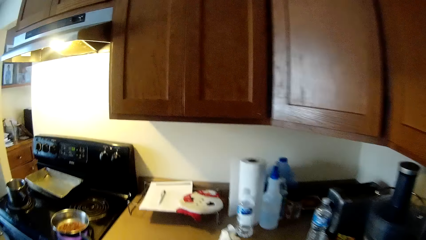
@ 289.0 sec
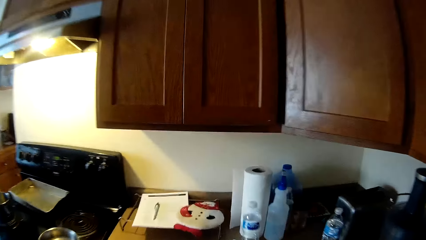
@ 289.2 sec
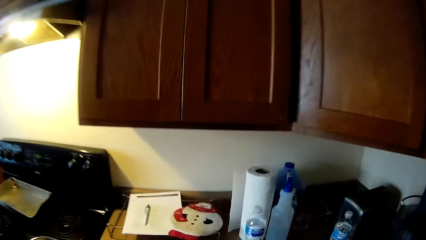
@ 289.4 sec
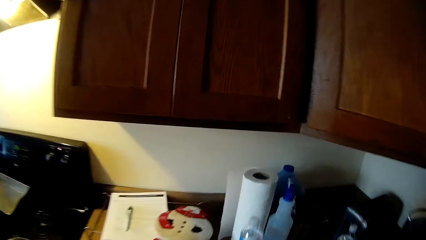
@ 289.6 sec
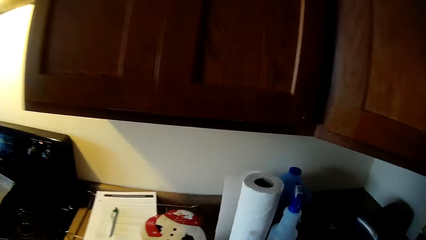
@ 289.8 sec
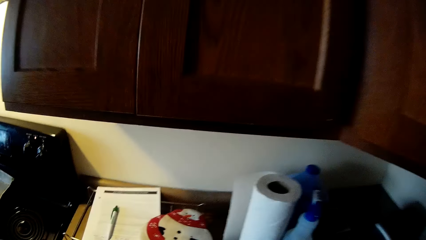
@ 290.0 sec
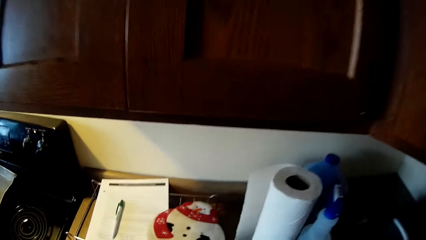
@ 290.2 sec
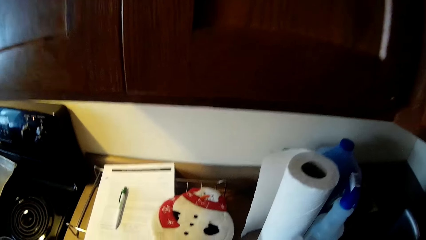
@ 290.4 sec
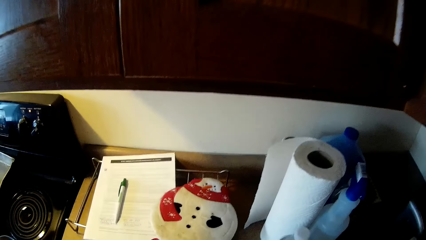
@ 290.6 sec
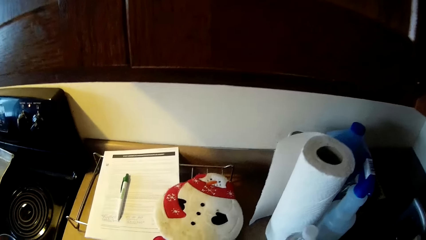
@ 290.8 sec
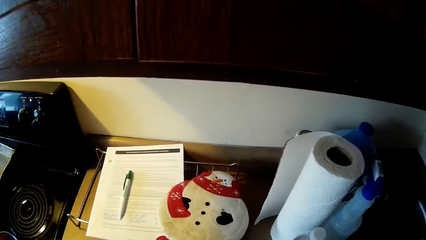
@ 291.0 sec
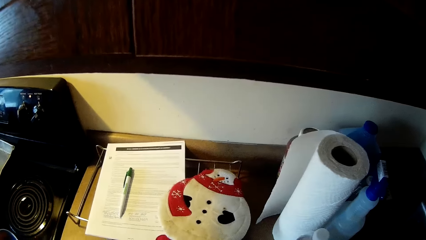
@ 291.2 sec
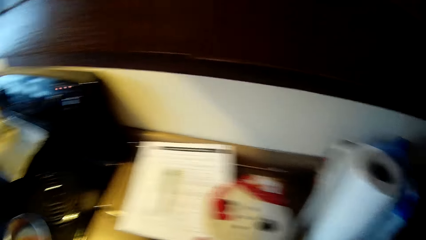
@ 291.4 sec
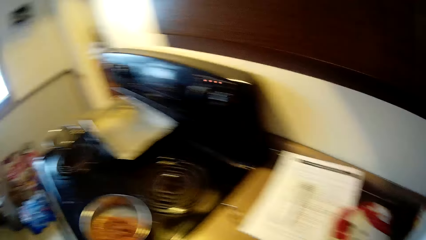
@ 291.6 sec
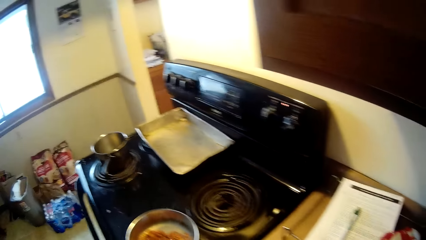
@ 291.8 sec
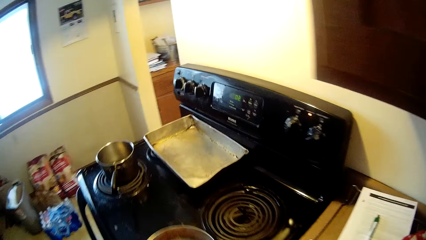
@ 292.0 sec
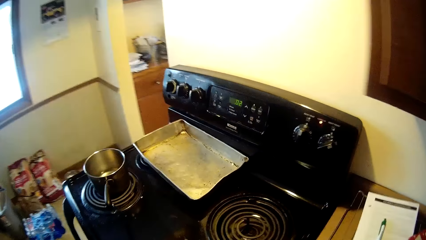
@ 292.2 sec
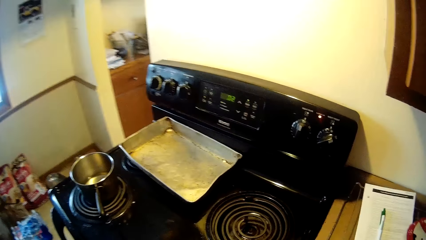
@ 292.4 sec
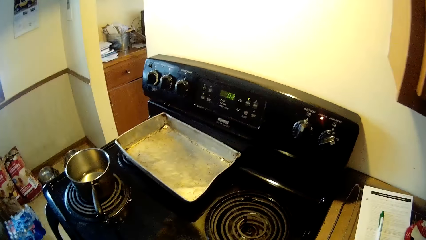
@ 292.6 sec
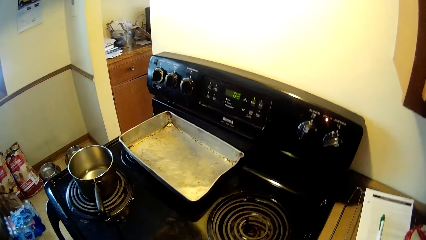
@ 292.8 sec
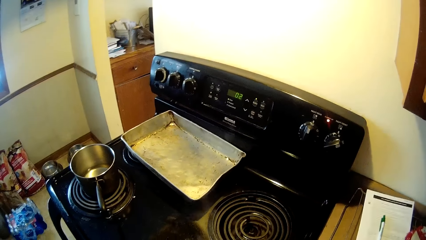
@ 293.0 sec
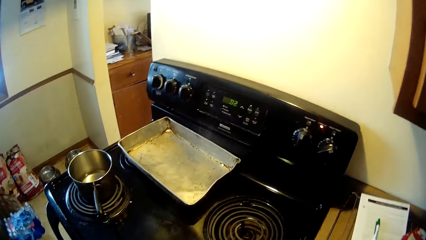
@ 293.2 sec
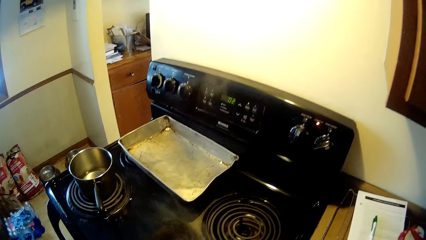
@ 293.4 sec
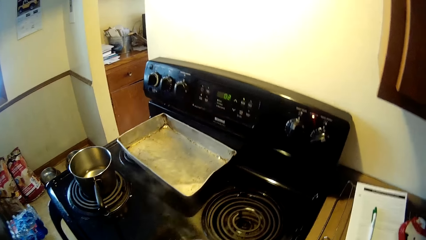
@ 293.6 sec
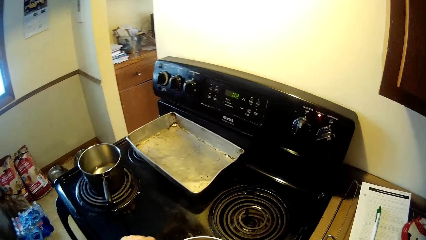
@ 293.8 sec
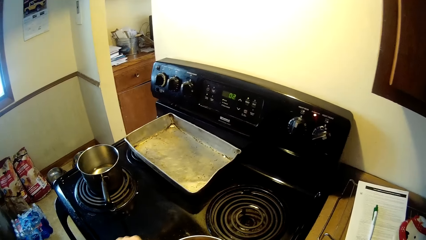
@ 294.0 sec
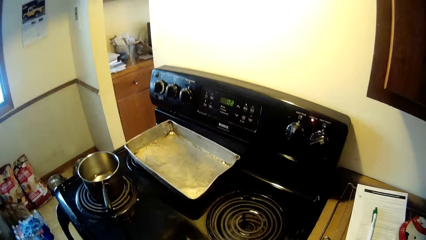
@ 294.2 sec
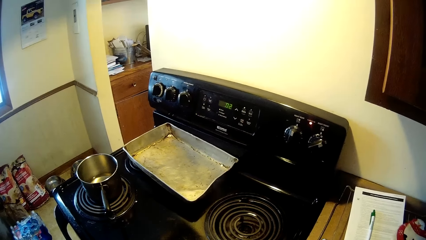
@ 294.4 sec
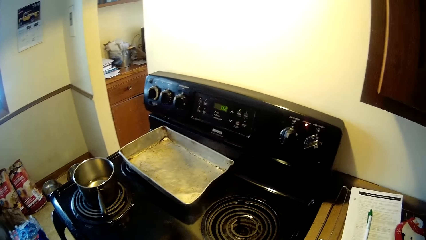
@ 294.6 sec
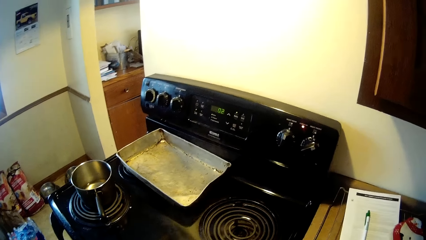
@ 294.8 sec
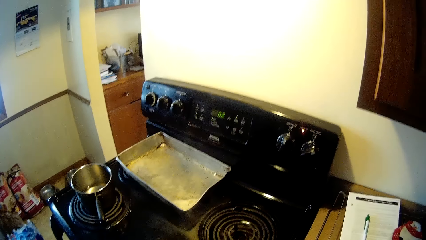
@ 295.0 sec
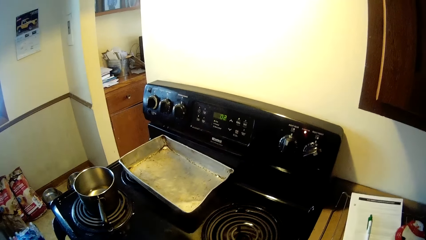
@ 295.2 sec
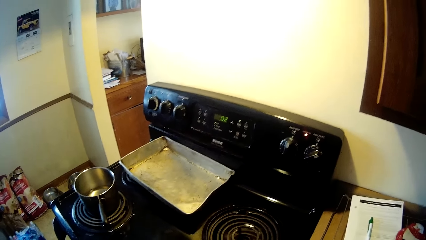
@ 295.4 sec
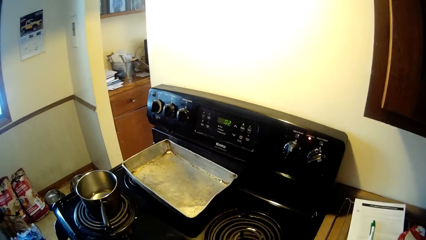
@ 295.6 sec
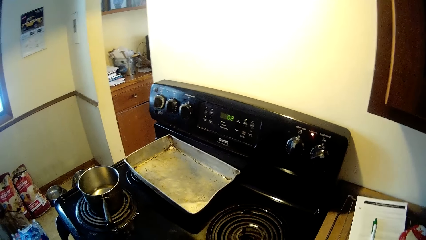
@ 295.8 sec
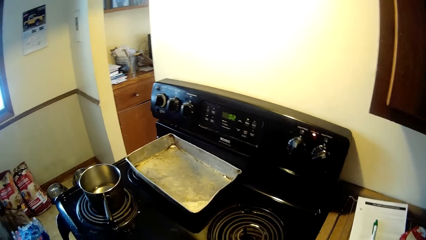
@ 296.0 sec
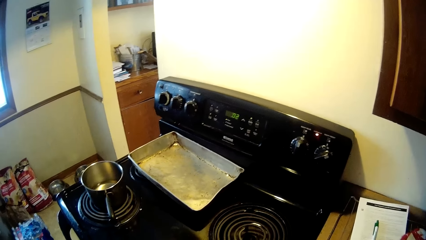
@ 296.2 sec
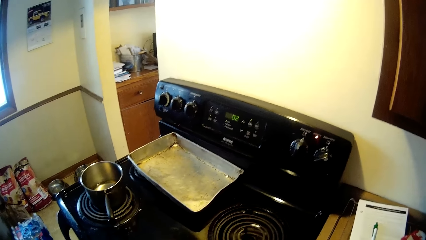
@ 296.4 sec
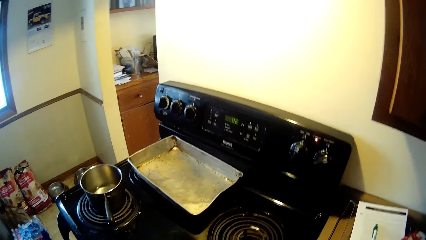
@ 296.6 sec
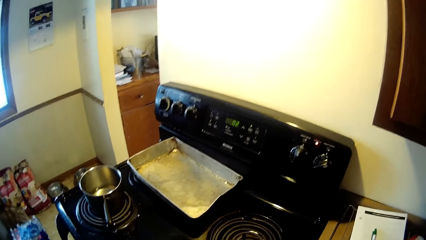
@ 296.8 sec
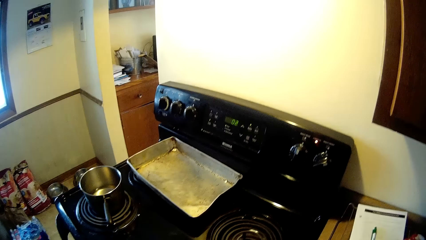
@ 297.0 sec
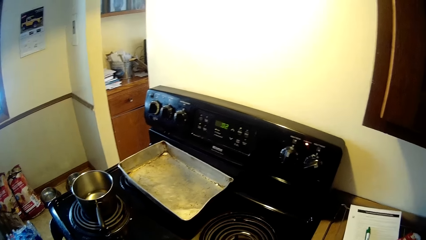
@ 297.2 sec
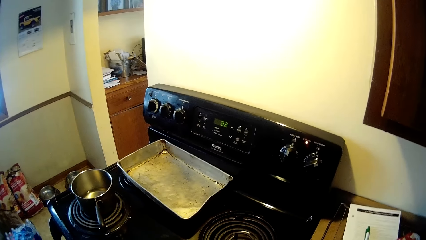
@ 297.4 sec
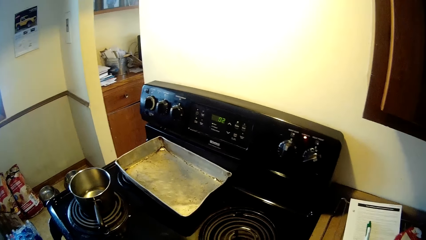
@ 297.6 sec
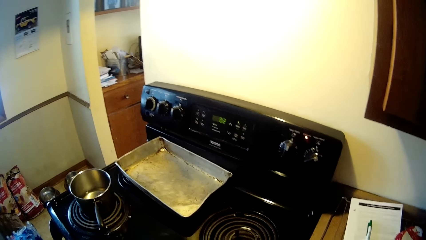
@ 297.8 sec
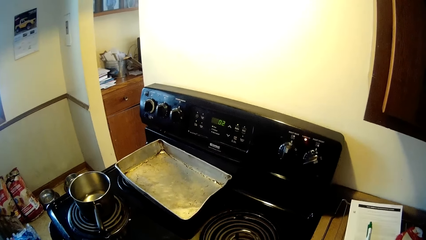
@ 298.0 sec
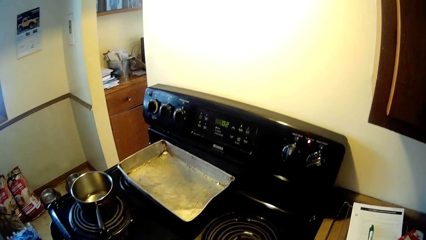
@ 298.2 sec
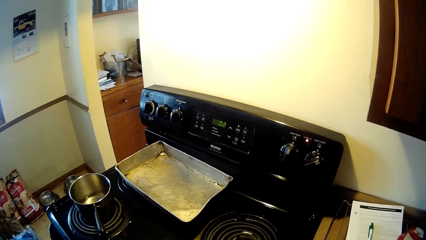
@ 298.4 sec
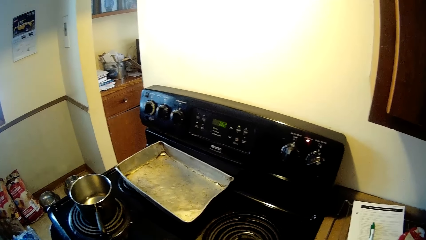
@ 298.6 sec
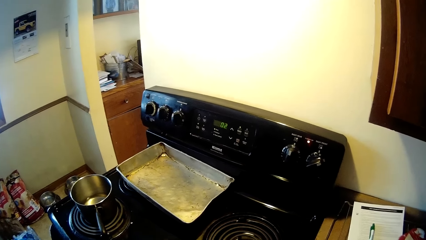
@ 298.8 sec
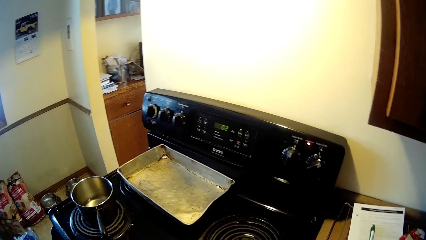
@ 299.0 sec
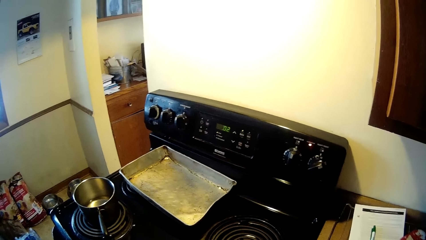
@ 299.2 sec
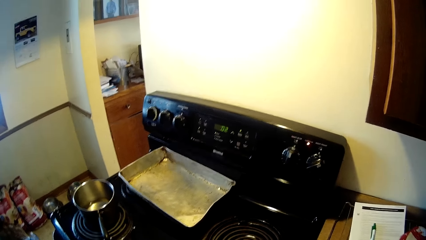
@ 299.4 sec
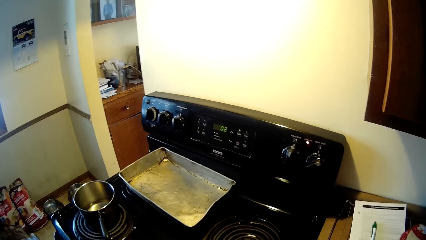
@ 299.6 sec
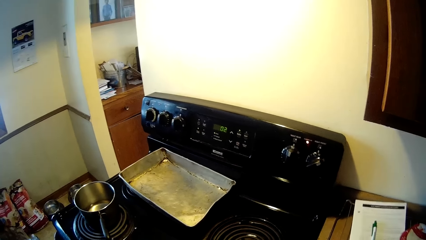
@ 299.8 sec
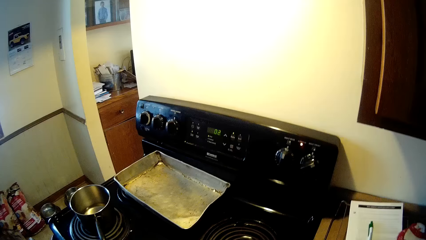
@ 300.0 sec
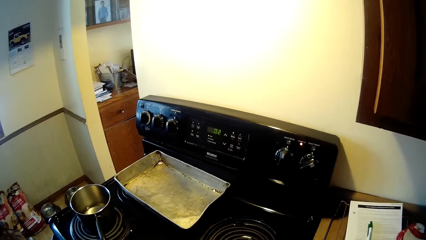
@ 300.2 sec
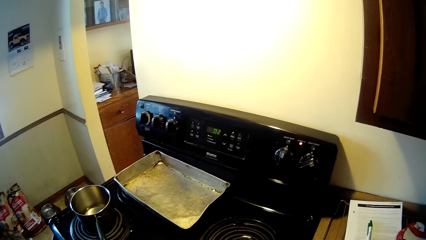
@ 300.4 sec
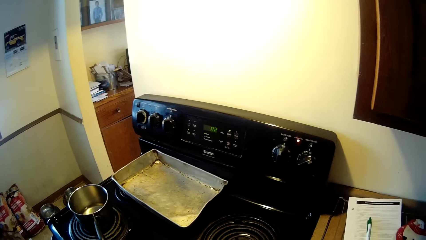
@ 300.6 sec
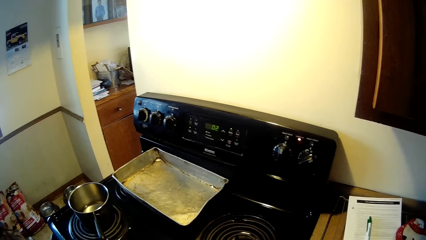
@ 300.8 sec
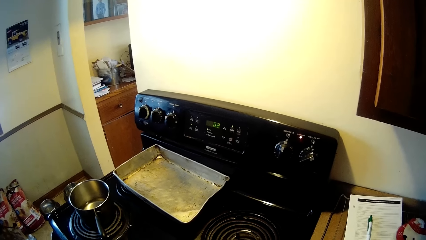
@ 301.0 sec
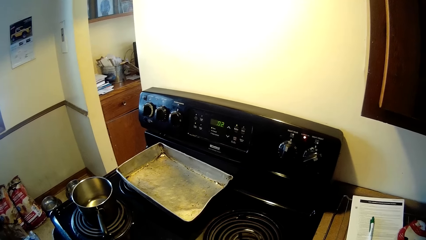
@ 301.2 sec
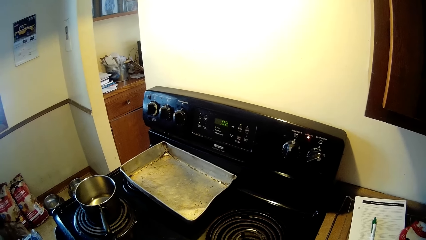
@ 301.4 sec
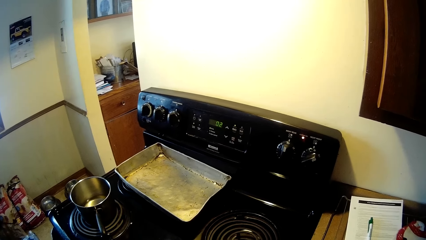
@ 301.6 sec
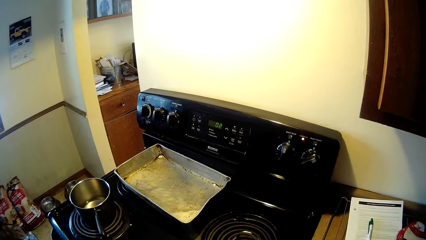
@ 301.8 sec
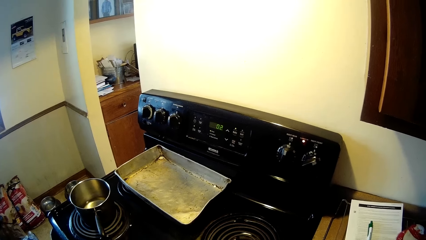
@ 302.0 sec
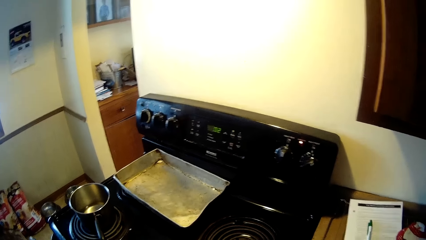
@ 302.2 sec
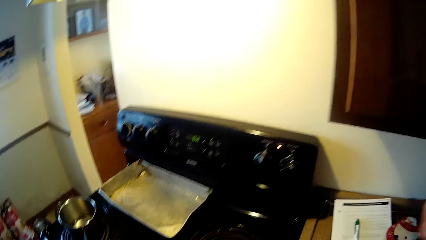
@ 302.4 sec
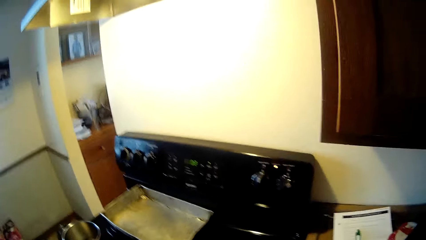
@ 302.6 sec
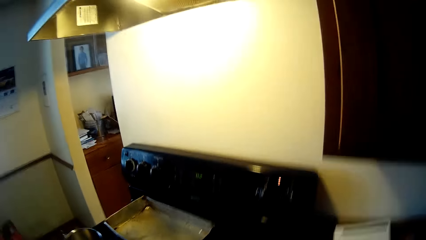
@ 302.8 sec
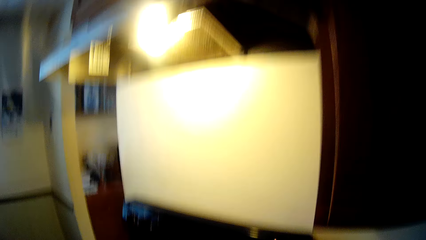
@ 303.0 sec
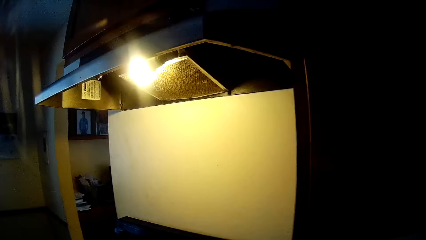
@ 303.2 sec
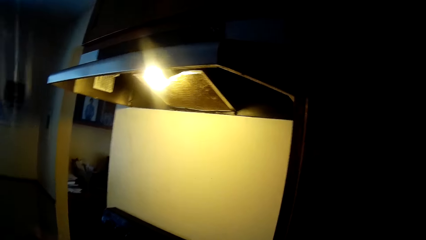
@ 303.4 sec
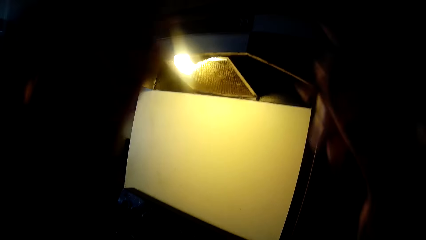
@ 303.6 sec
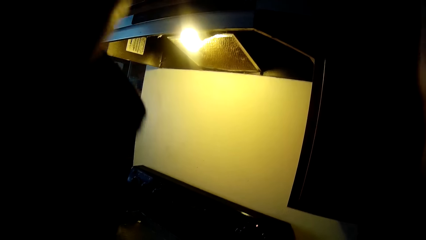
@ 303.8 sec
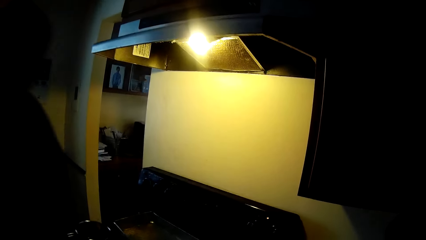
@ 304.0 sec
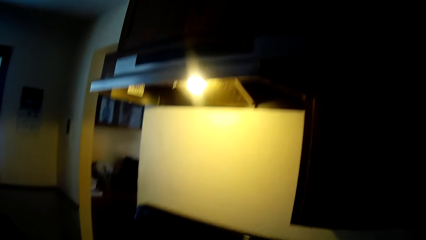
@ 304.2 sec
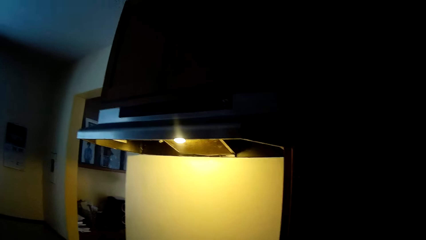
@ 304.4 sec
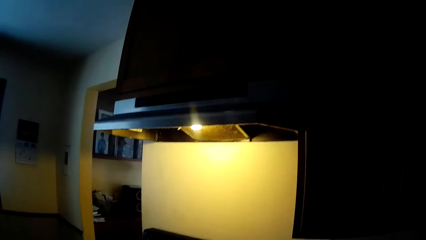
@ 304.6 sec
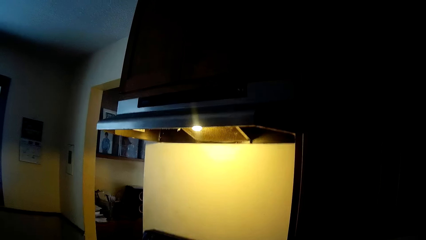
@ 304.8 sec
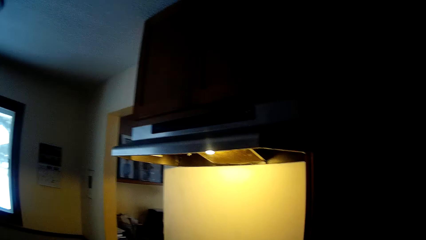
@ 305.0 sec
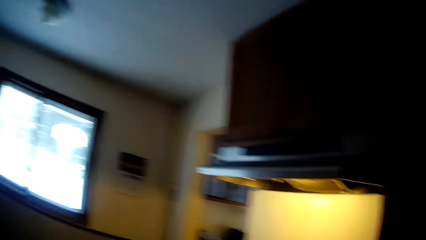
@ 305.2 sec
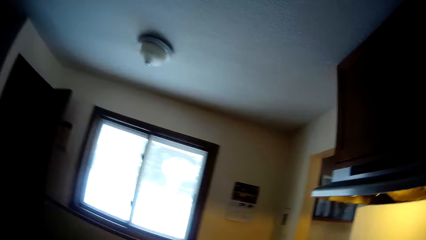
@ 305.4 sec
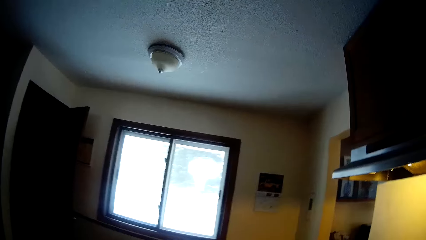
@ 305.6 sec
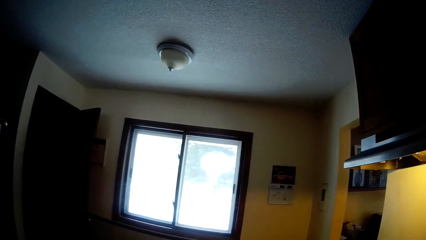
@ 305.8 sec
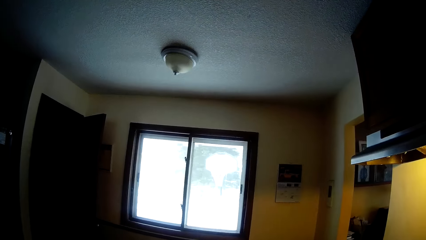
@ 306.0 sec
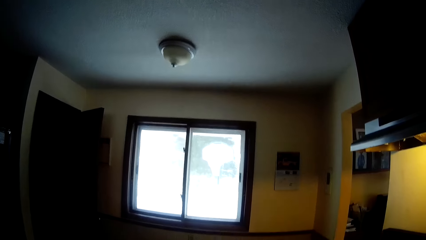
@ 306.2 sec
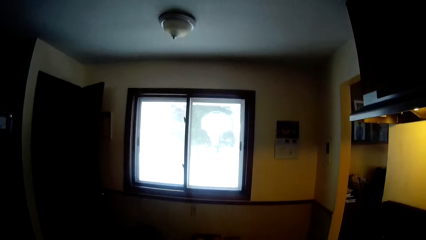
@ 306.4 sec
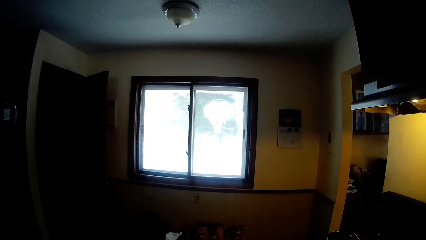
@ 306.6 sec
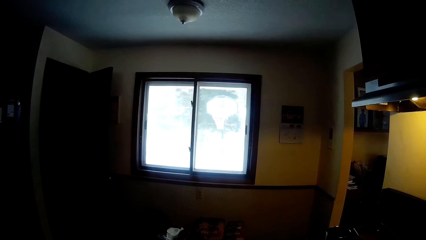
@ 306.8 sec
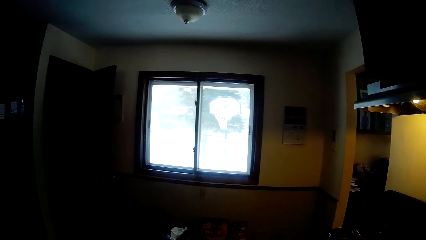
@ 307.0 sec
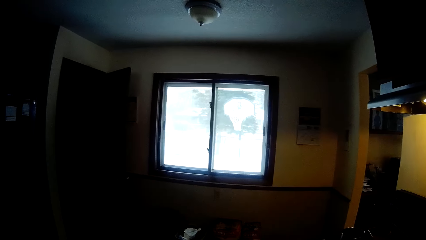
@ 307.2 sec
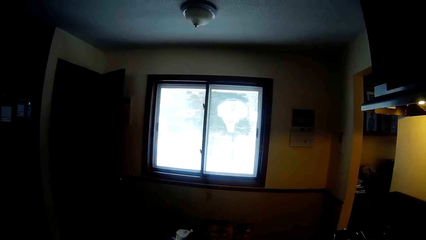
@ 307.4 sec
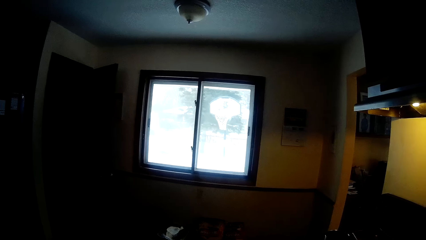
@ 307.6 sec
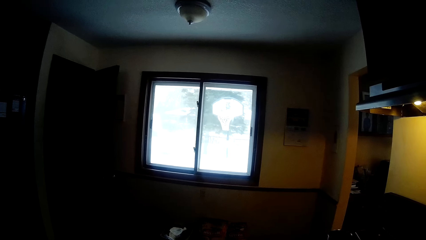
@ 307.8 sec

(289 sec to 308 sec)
The camera wearer looks around in the kitchen. He takes the frying pan from the cooker. He shakes the frying pan in his hands. He adjusts his glasses with both hands. He lifts up his hands. He turns aside.
